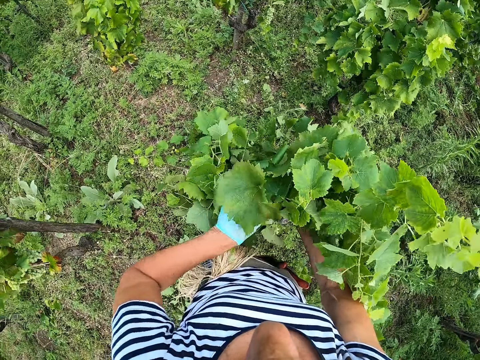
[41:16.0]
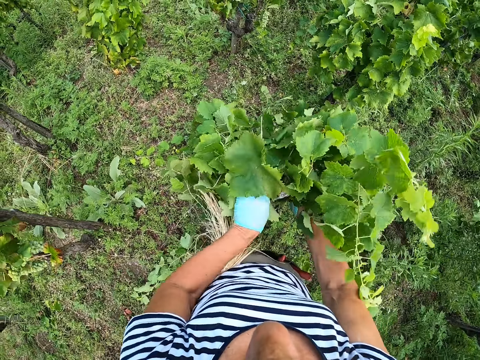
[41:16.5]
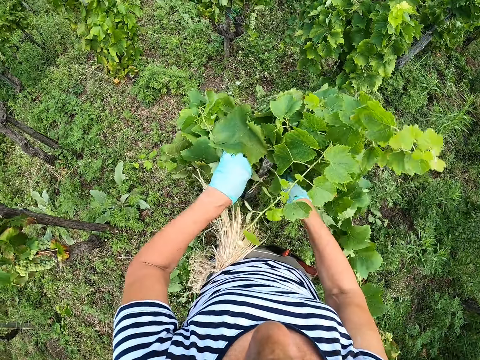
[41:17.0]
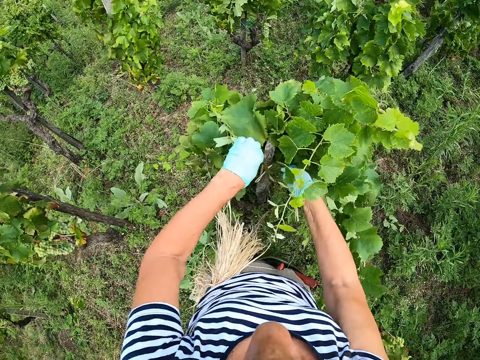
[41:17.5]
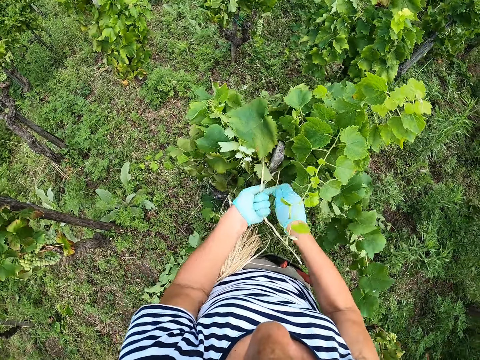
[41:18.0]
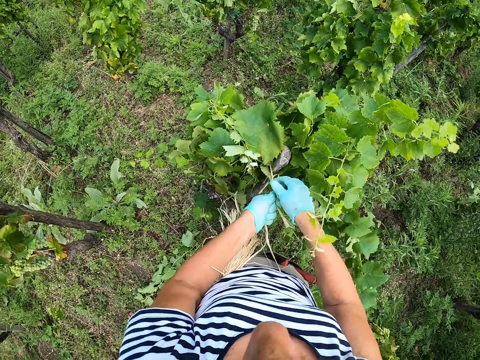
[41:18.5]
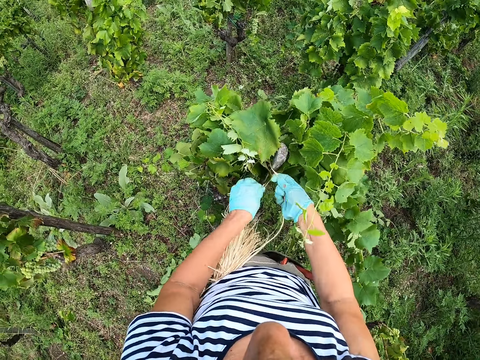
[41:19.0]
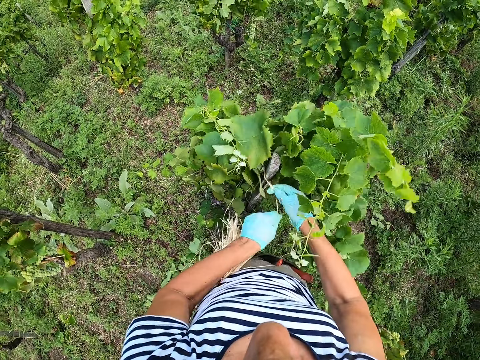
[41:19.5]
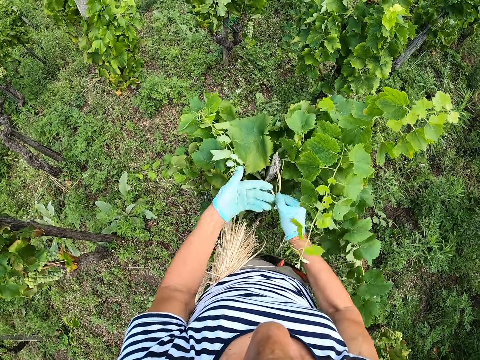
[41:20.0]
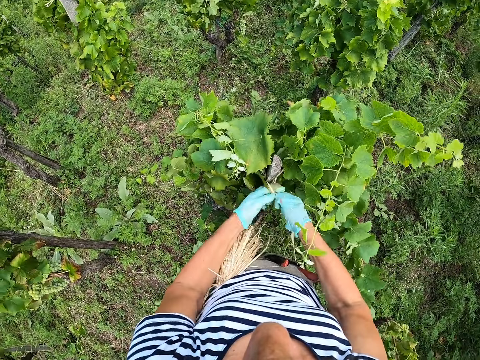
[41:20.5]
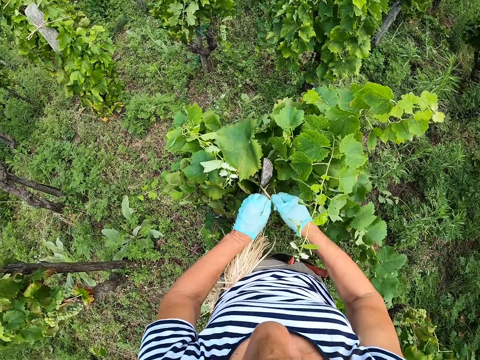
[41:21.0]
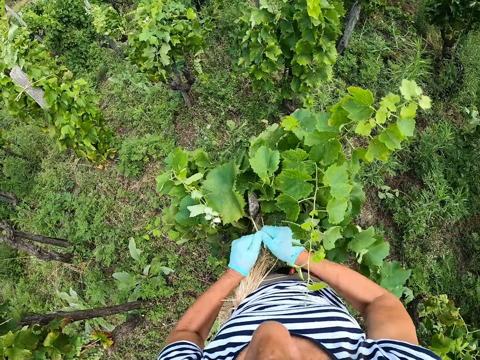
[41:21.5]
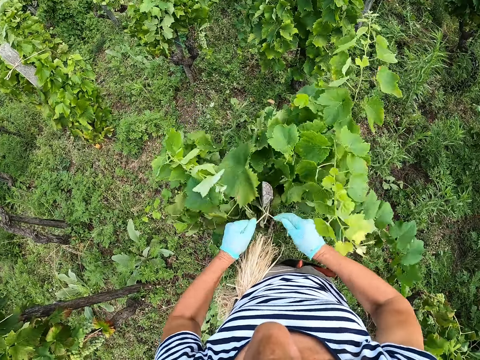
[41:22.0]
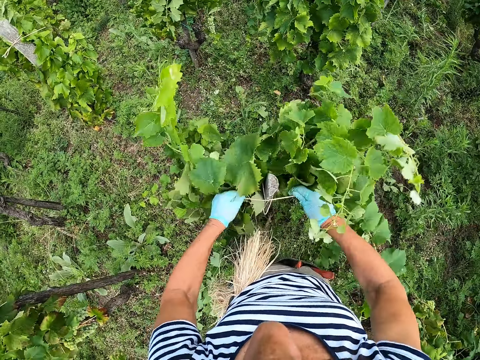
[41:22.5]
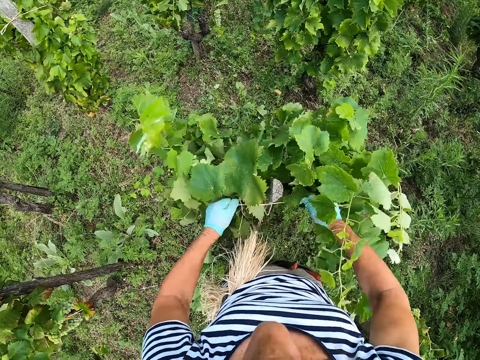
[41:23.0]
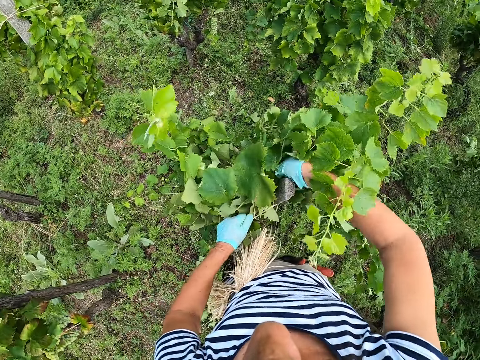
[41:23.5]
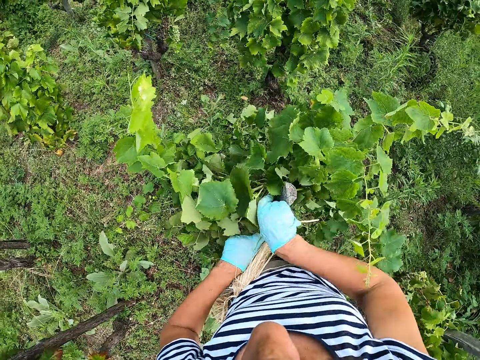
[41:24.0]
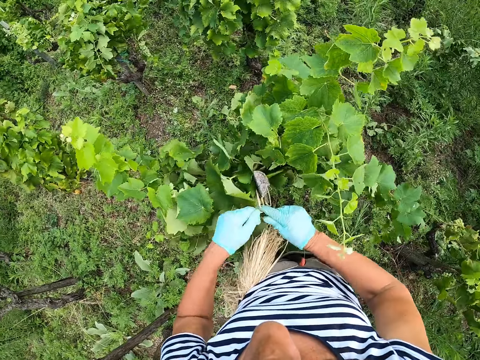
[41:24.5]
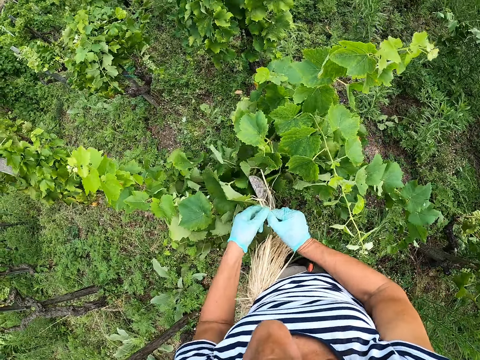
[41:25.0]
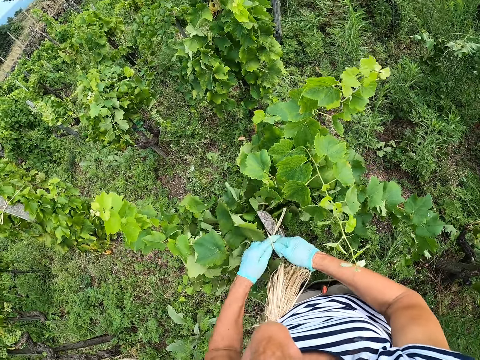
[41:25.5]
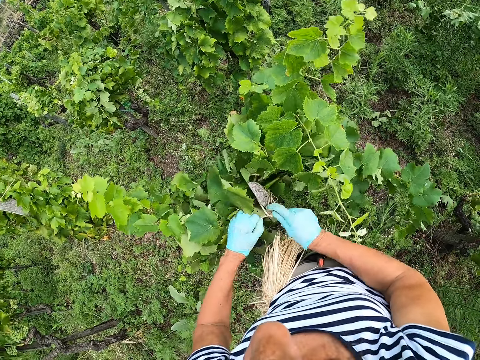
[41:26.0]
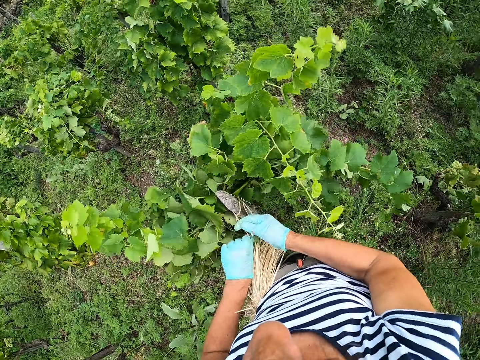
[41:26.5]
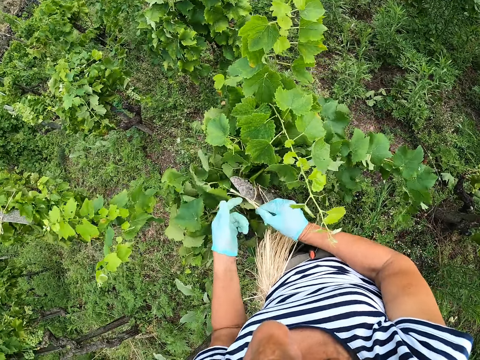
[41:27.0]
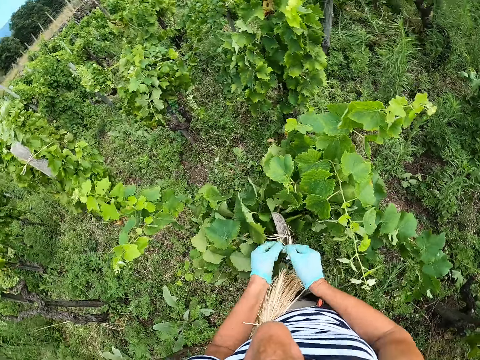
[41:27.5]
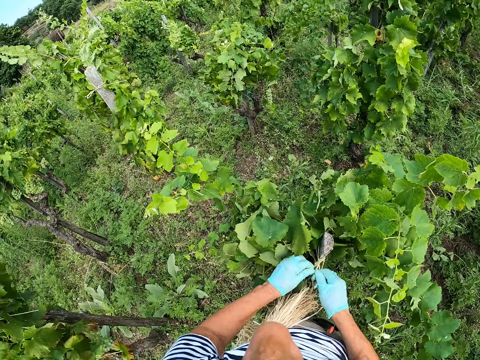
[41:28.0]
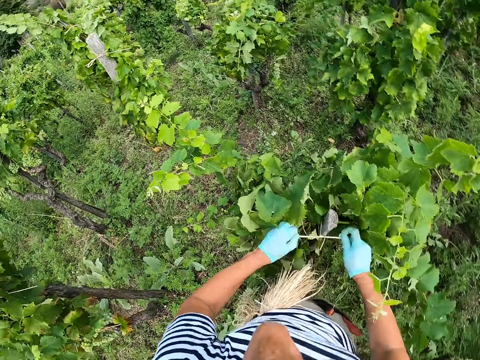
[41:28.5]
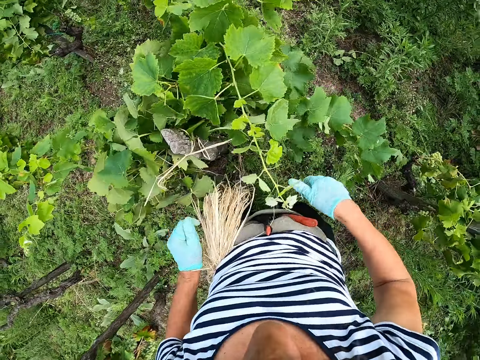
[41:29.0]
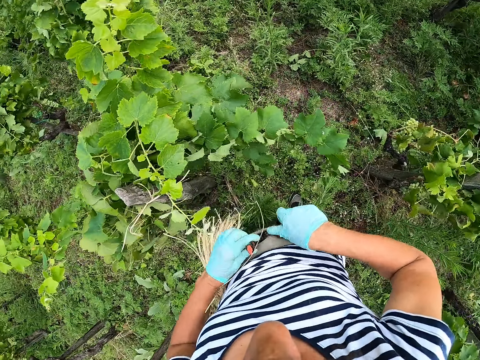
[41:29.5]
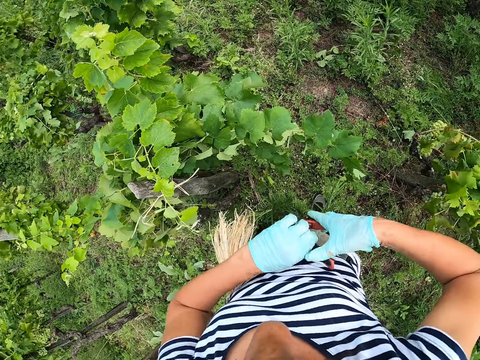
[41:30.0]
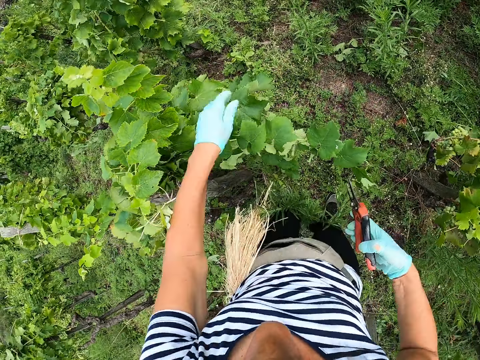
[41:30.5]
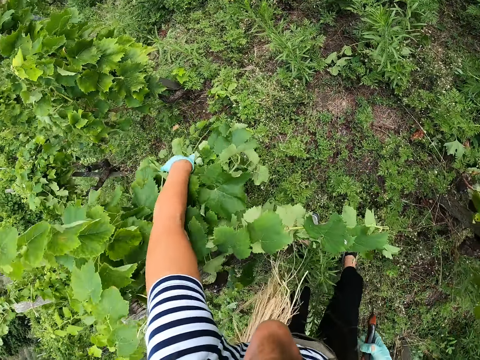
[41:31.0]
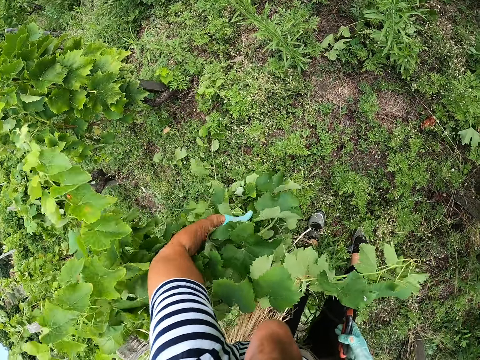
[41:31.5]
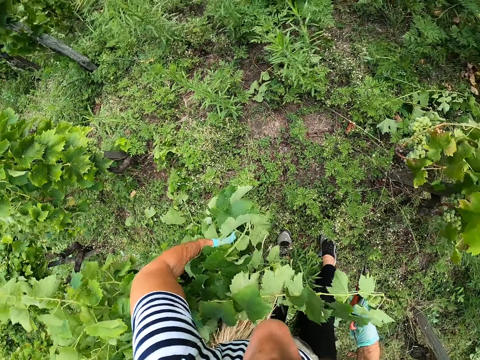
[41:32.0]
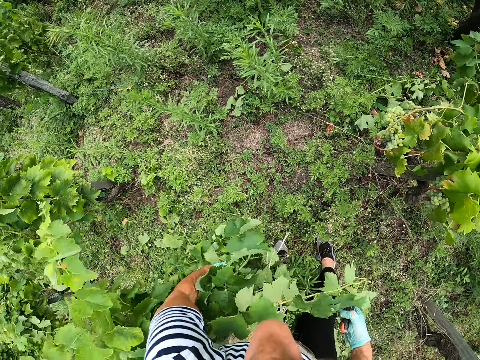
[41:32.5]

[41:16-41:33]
The camera wearer ties the plant with a string. They tie the plant with the string again. They tie the string around a pole. They tighten the string. They tie the pole with the string. They pick up a trimmer.

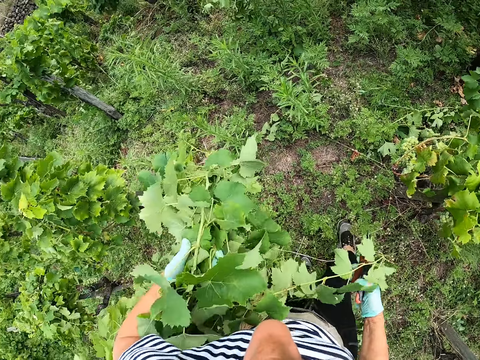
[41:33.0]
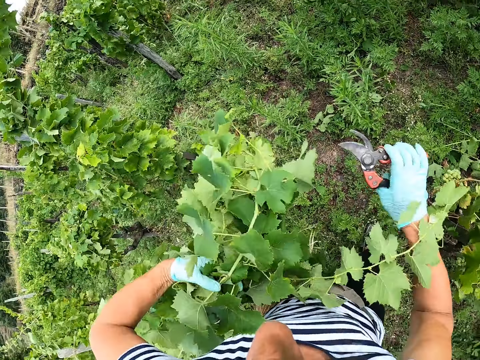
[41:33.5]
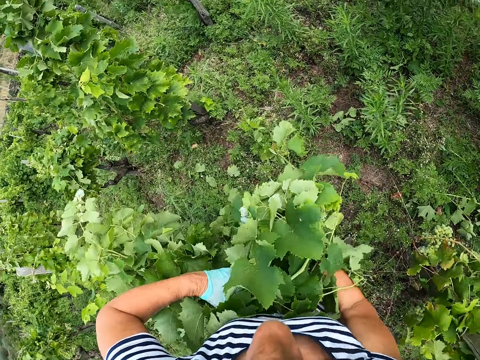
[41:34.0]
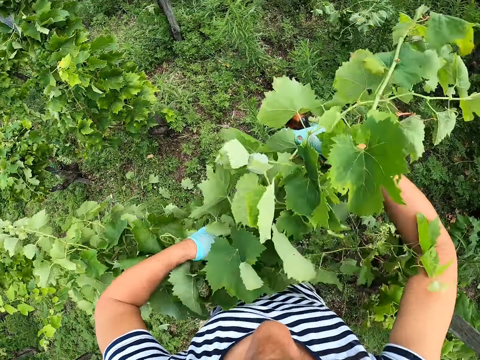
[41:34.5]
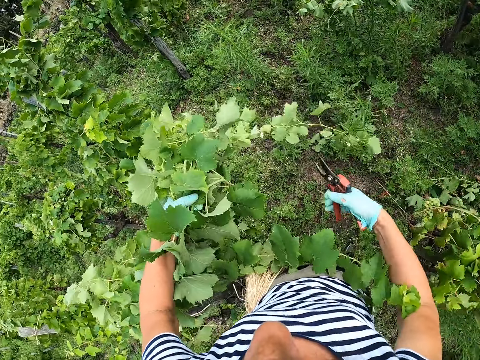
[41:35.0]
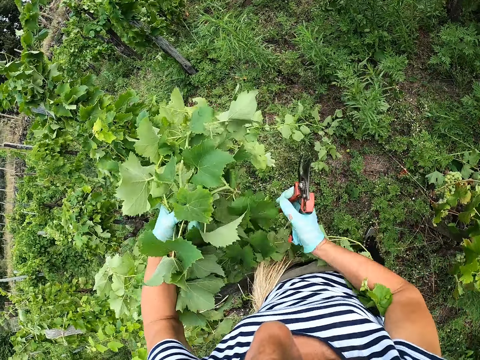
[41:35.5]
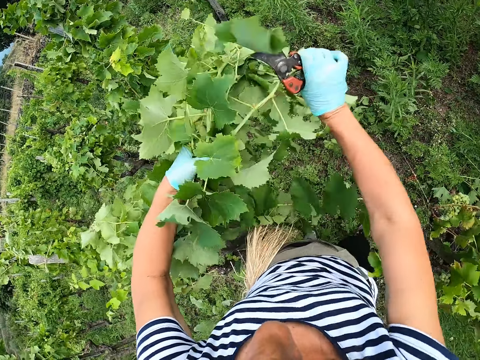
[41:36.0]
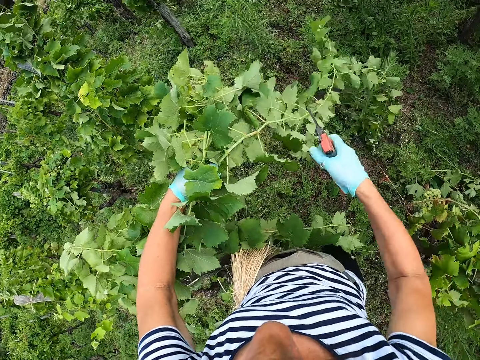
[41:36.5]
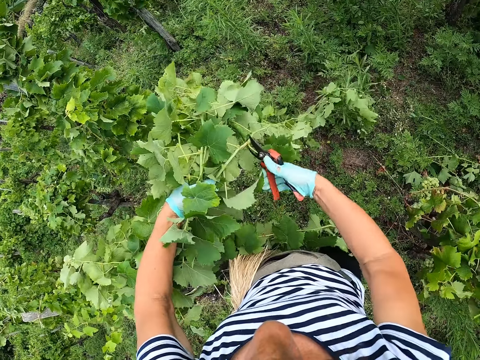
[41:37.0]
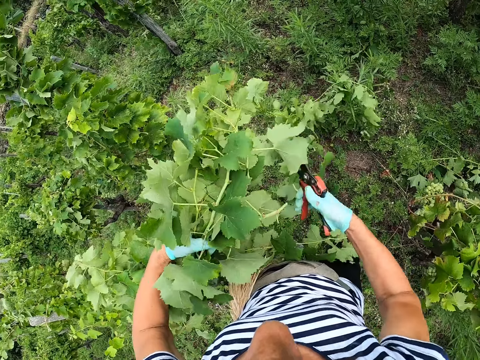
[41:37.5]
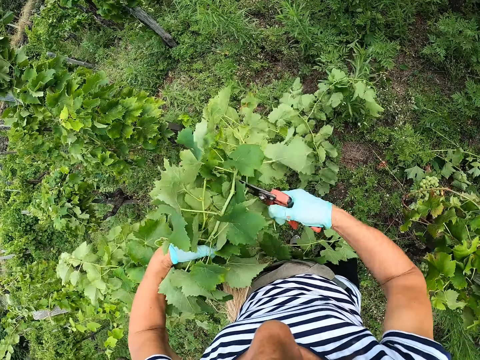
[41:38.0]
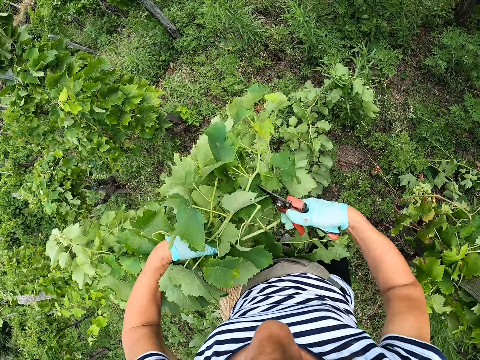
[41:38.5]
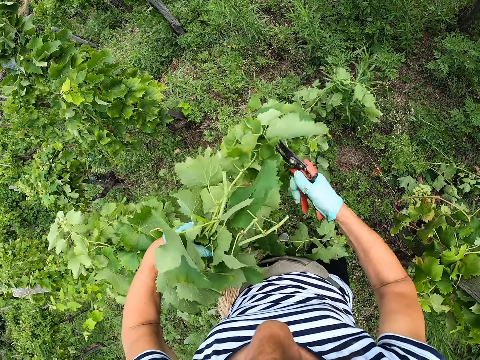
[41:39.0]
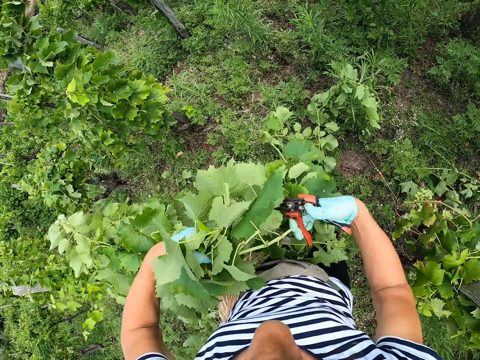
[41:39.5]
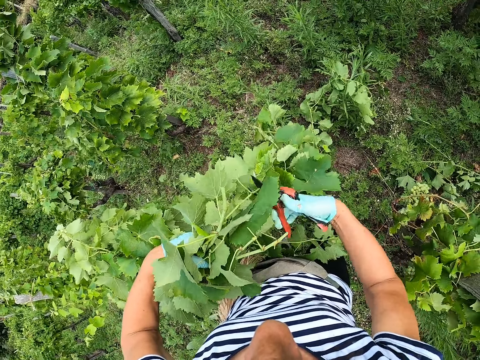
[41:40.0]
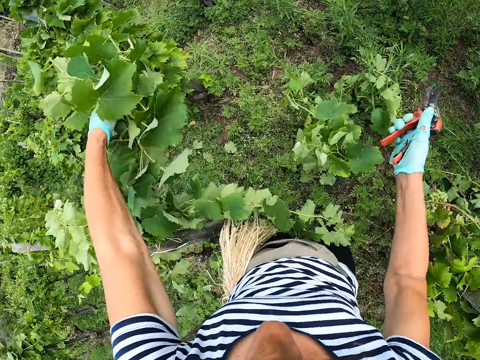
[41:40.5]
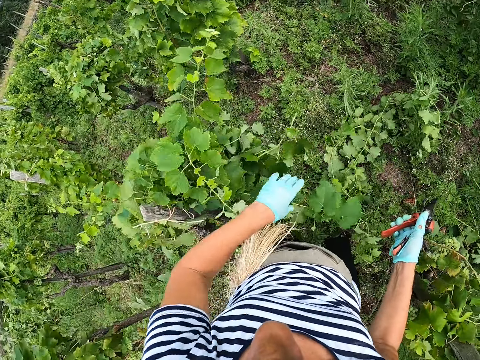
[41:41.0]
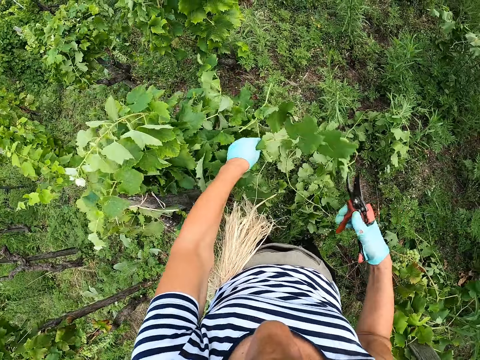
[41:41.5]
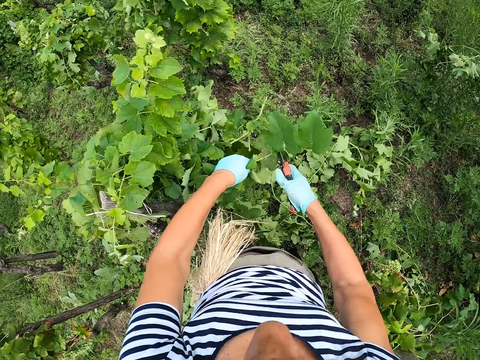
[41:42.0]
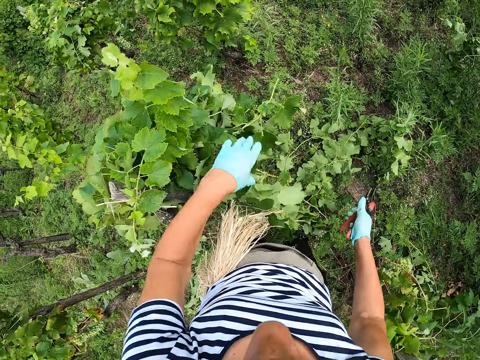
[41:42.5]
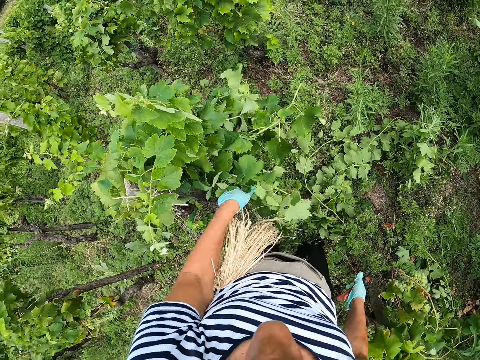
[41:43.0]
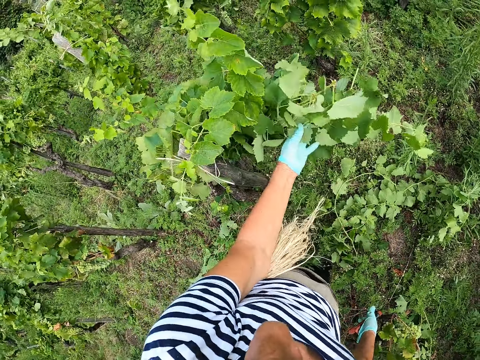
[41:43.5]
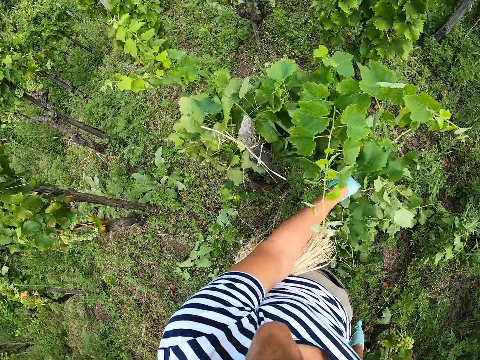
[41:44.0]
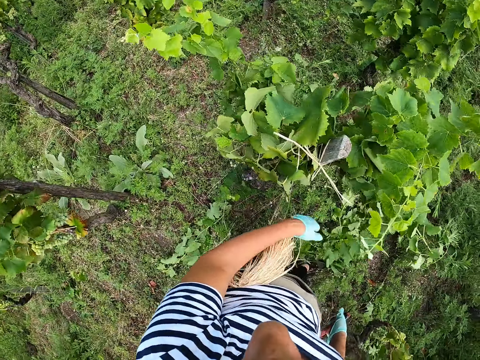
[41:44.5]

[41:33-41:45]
The camera wearer lifts the plant. They lift the plant again. They unfold a branch. They cut the branch with a trimmer repeatedly. They hold the branch. They cut the branch with the trimmer.
